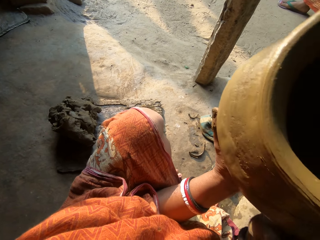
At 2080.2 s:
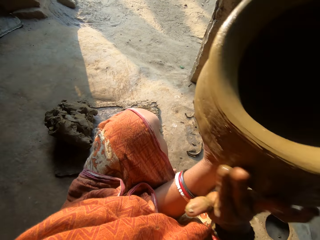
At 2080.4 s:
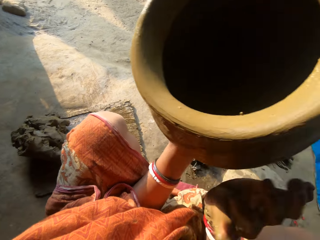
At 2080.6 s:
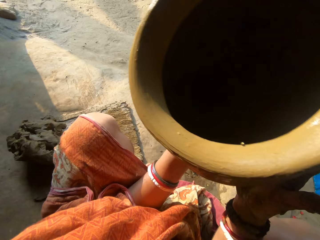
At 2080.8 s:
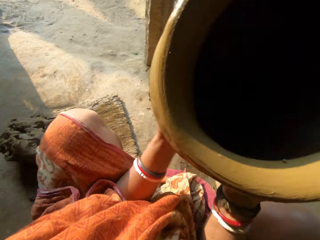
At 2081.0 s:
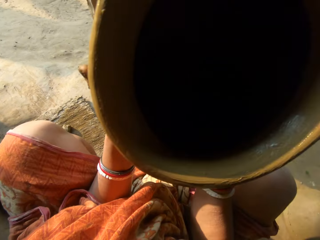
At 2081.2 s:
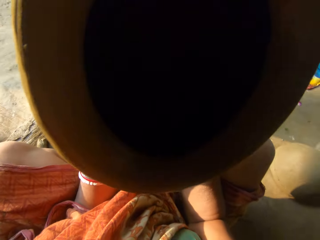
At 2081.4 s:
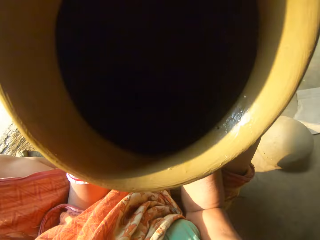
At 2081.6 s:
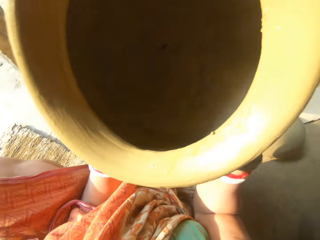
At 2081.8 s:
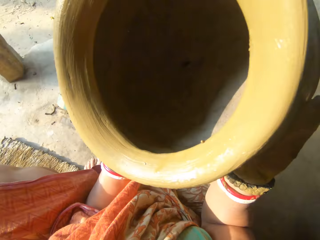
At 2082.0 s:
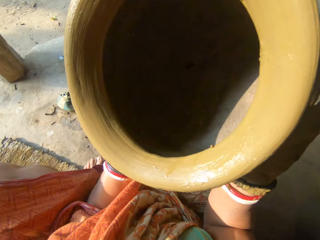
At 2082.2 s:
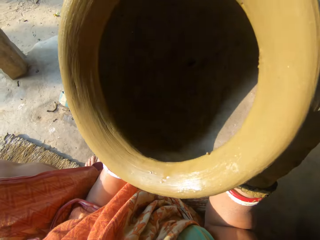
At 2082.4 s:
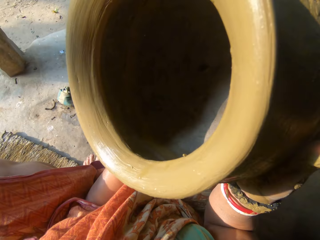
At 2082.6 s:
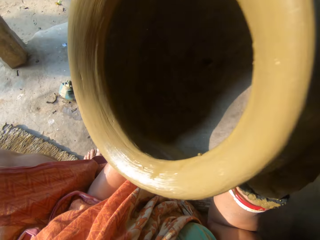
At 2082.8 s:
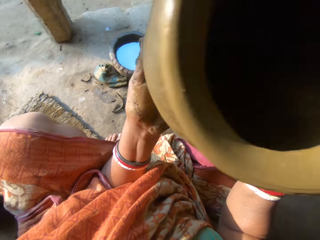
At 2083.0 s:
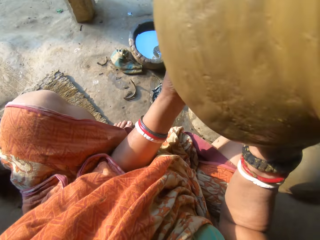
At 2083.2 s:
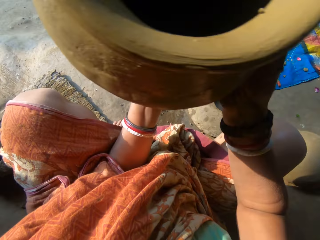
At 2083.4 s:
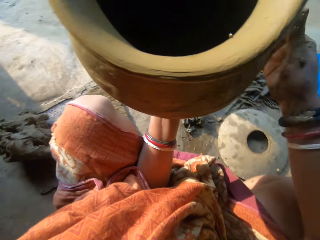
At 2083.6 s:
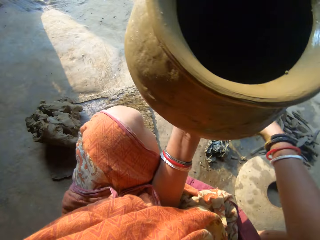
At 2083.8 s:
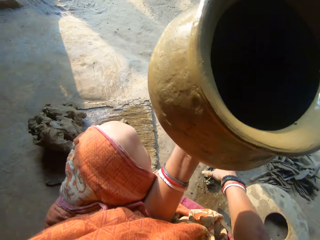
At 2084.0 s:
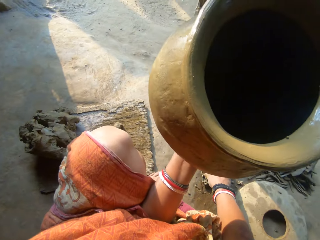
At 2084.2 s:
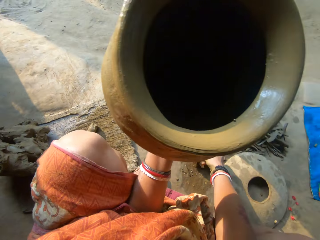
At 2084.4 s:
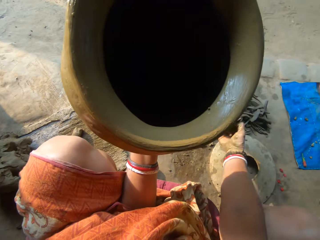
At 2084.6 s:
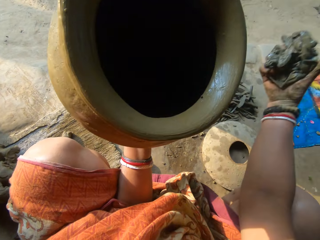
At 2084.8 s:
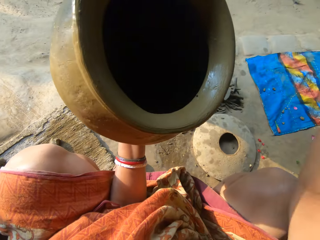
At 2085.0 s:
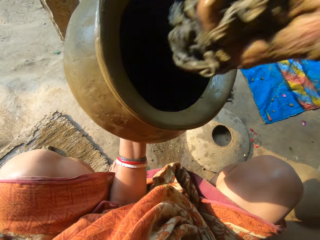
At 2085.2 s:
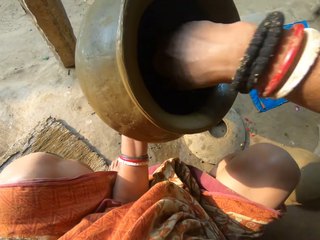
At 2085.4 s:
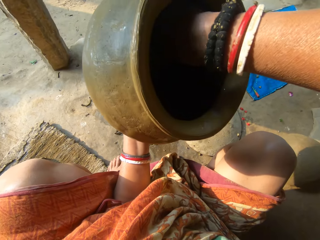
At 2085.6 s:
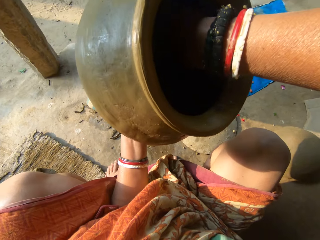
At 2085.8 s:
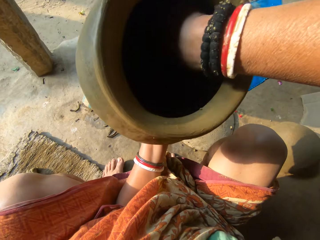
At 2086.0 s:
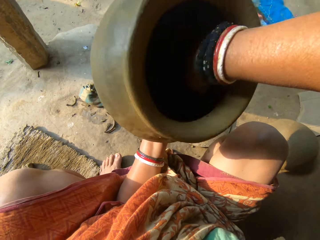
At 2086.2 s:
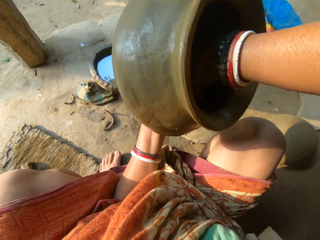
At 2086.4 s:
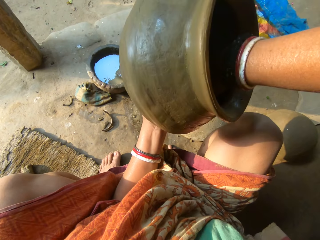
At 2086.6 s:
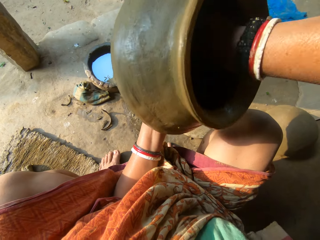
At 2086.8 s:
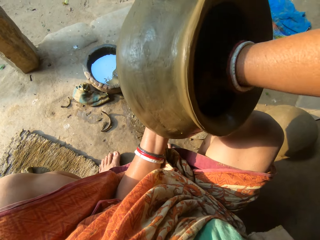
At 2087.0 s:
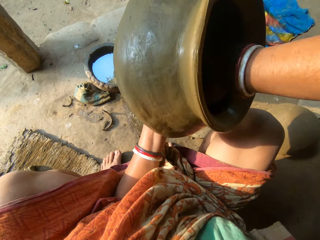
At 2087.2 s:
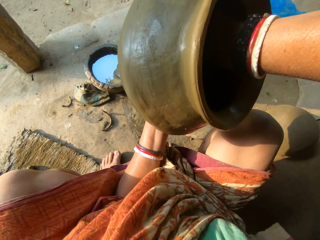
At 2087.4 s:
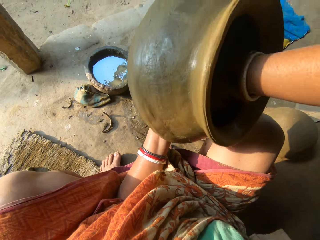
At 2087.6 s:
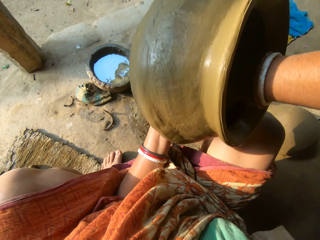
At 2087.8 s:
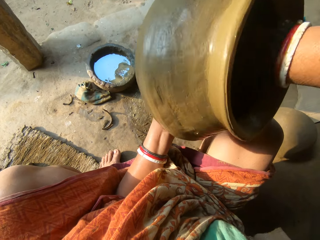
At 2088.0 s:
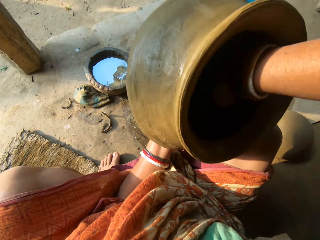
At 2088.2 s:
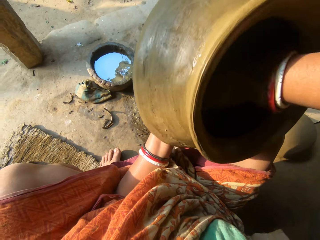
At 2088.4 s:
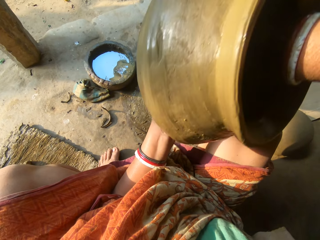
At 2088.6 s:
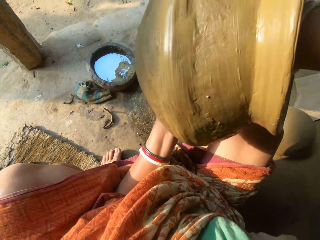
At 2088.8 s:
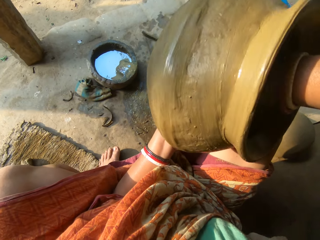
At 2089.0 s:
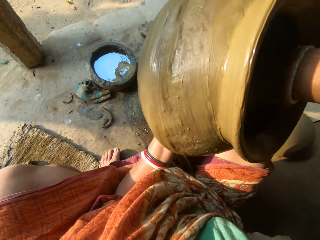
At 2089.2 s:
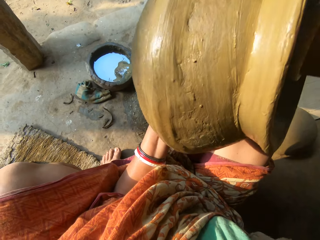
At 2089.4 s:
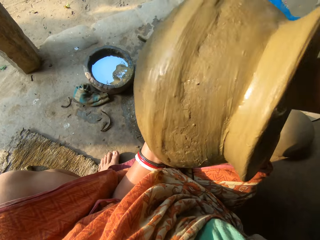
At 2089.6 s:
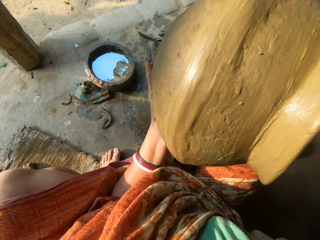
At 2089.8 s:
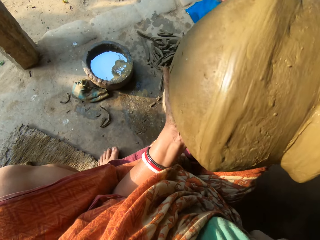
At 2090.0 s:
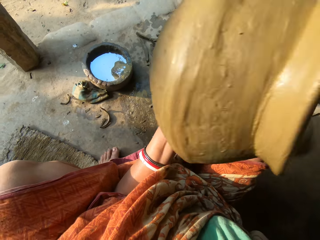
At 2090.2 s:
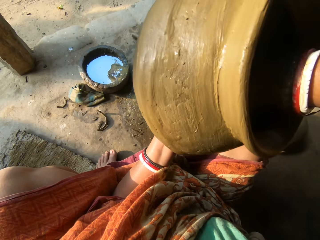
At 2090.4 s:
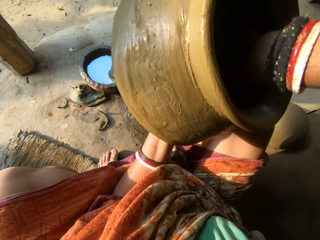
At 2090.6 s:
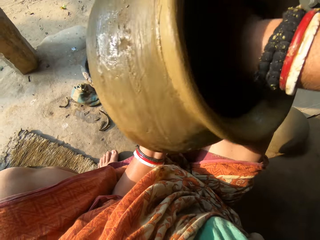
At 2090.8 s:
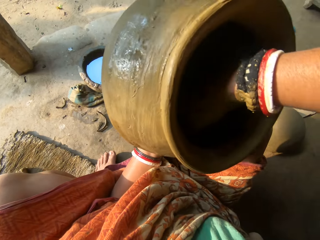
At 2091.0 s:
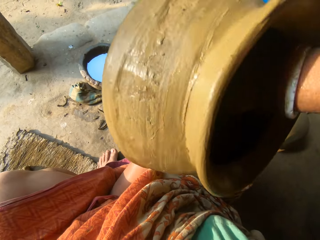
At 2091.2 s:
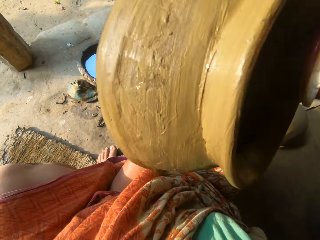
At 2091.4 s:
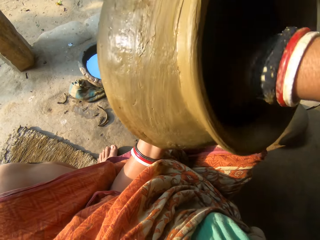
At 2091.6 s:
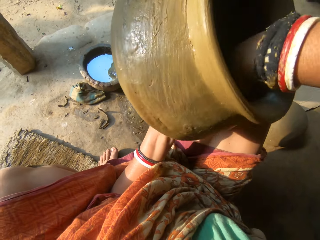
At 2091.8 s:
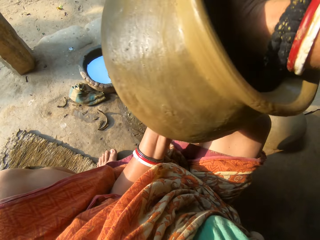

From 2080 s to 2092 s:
The camera wearer stares at the clay pot. She picks up the napkin on the floor with her right hand. She cleans the inside of the ceramic clay with the napkin in her right hand. She smoothens the clay pot with the cloth.

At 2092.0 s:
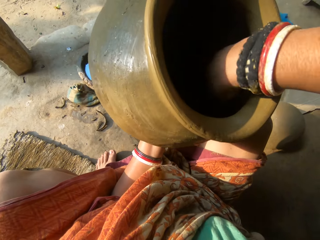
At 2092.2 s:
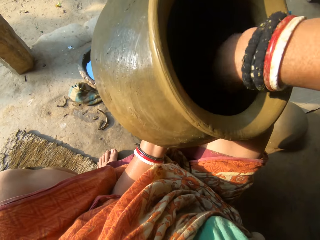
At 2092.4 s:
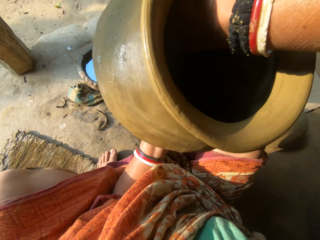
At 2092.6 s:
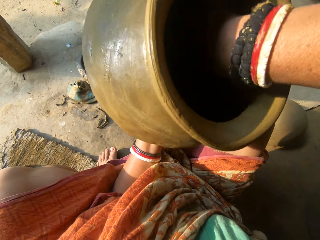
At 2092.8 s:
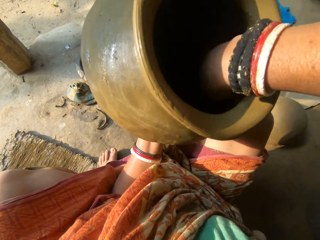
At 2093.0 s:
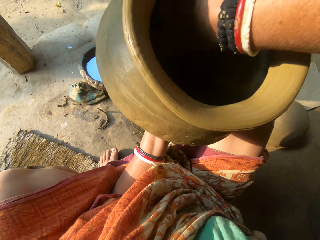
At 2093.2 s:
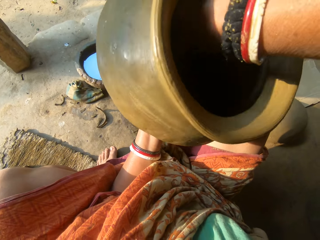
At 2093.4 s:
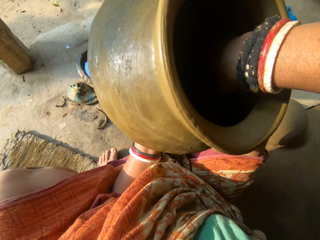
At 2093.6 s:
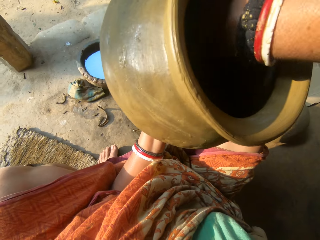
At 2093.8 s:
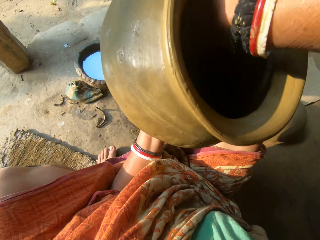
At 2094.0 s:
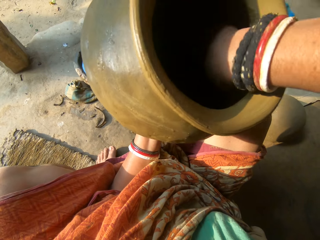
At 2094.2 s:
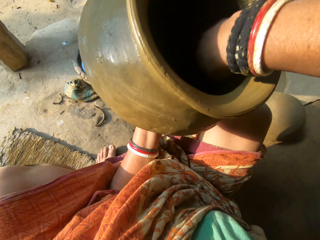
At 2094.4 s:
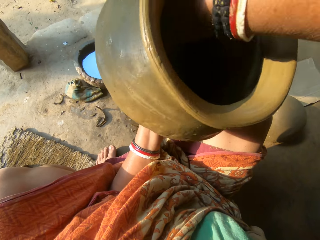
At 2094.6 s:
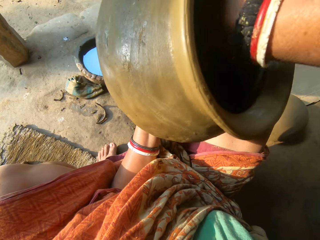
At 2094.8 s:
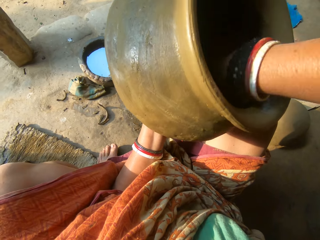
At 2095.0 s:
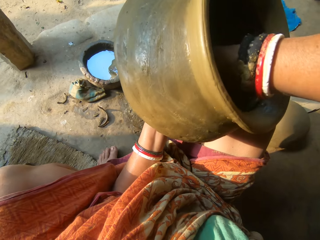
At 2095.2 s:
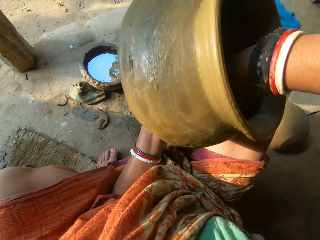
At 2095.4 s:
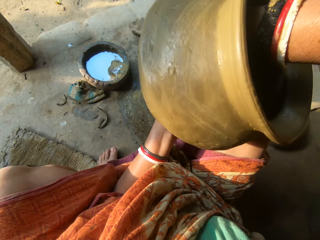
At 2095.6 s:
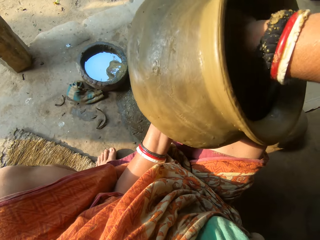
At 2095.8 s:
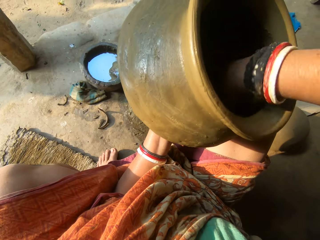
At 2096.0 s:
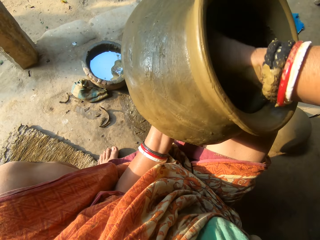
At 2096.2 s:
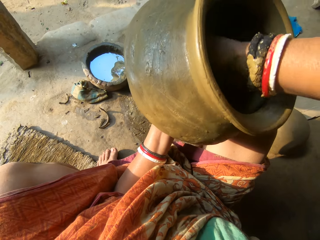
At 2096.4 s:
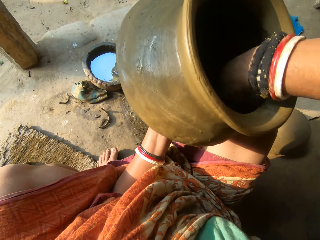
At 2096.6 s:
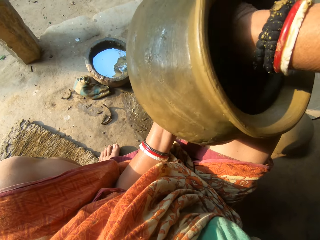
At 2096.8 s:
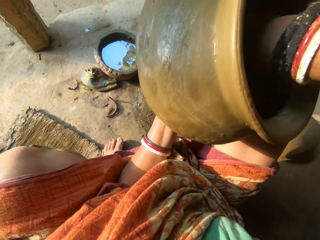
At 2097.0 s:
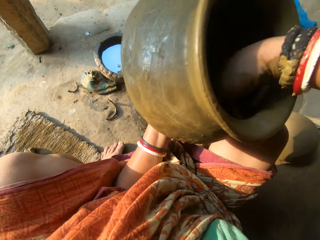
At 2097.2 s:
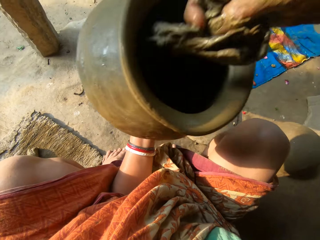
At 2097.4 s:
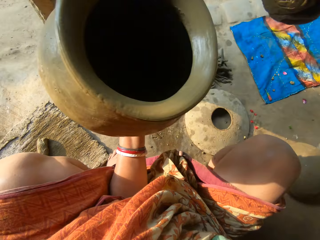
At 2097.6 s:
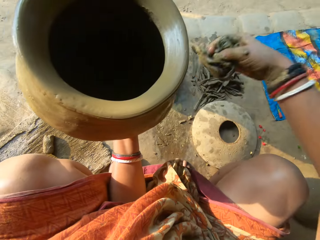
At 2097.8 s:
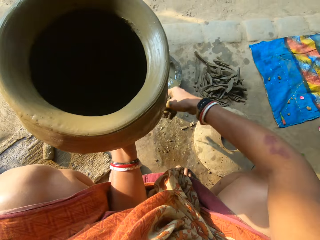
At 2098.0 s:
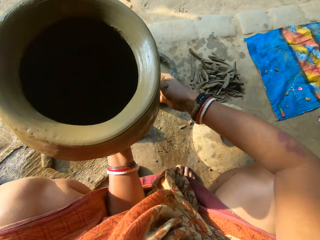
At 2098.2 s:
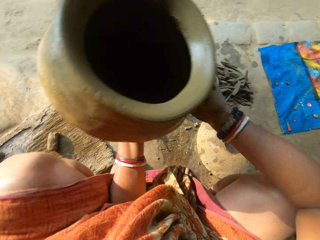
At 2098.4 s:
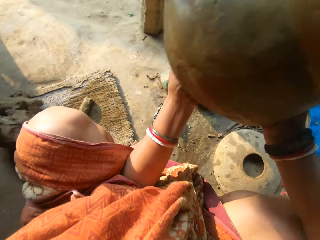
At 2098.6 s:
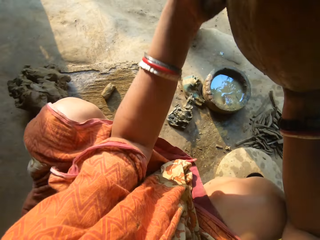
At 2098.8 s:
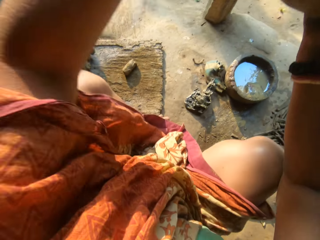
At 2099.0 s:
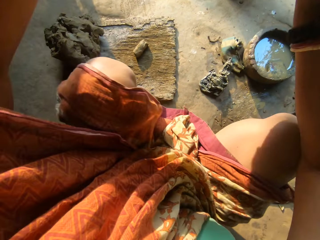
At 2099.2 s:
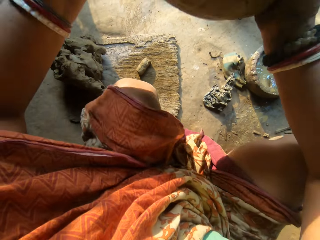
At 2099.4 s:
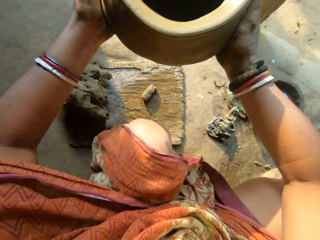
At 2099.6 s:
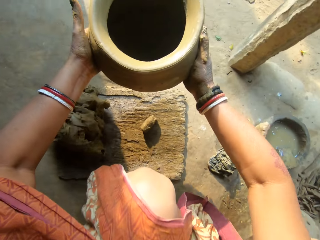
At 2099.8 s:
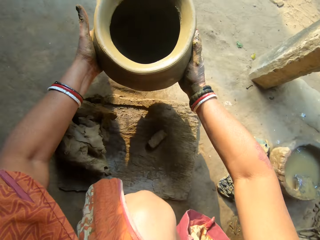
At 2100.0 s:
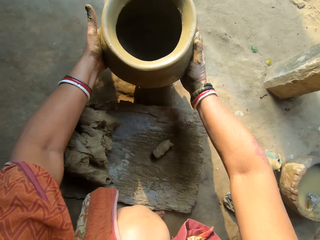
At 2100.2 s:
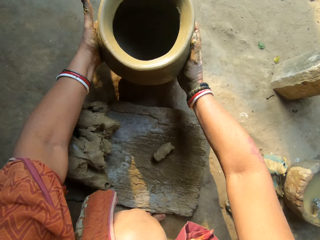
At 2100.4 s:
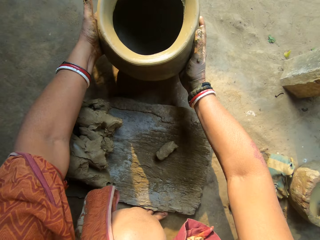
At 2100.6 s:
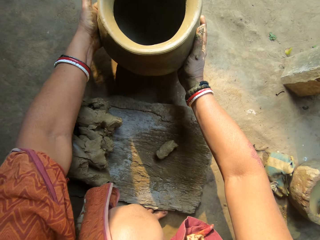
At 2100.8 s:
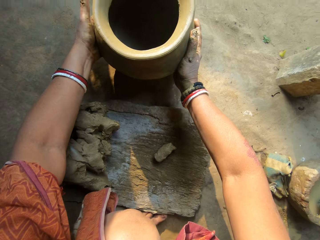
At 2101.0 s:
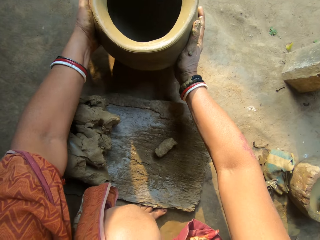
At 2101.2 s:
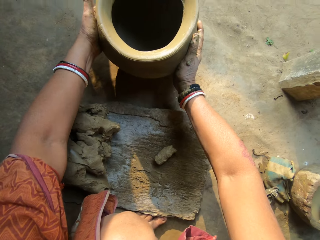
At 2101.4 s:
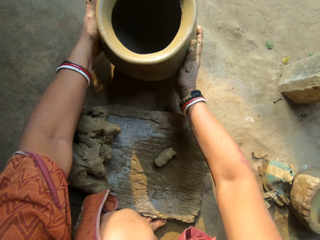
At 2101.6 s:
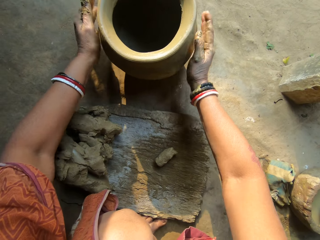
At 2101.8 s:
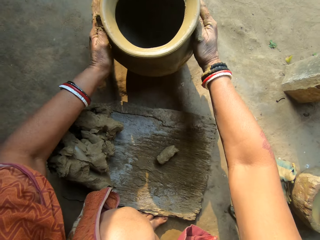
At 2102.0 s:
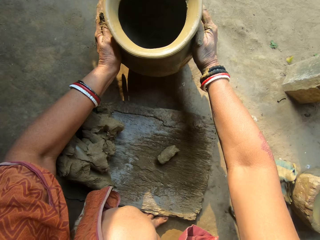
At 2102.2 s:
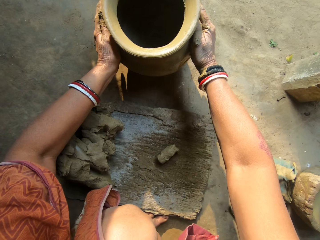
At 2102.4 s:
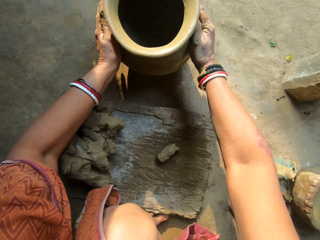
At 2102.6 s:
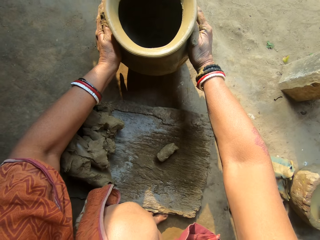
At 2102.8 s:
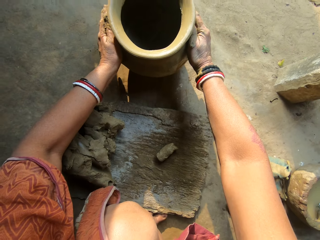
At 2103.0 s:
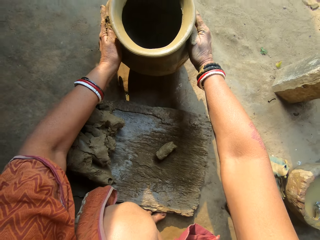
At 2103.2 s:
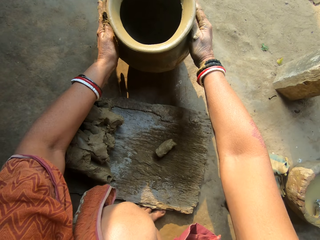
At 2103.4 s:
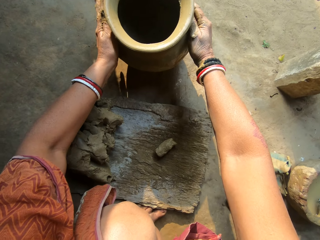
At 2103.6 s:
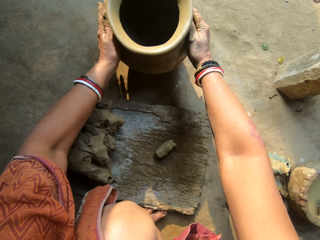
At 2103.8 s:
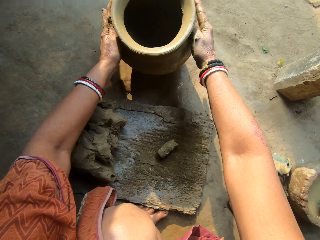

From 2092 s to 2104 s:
The camera wearer drops the napkin in his right hand on the floor. He holds the clay pot with both hands. He drops the ceramic clay on the floor with both hands. He moulds the clay pot.
